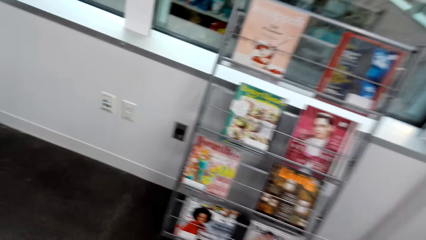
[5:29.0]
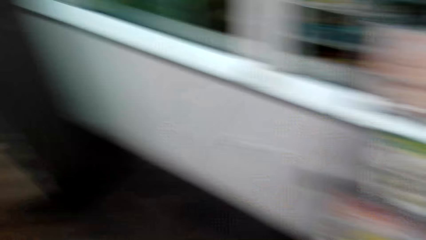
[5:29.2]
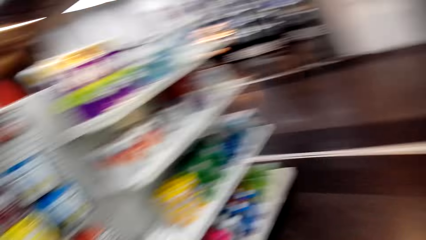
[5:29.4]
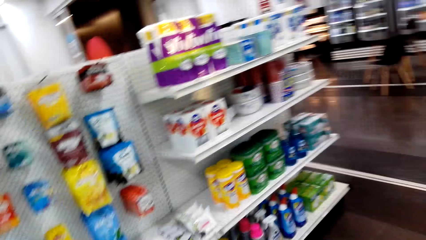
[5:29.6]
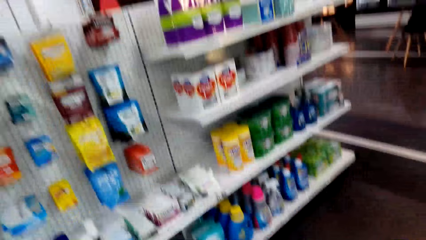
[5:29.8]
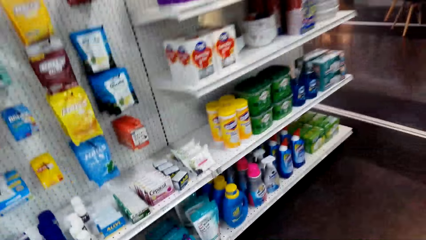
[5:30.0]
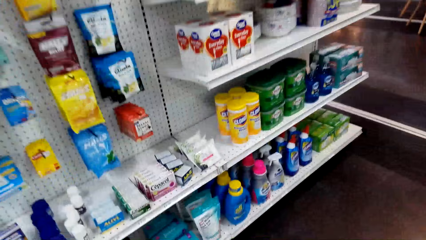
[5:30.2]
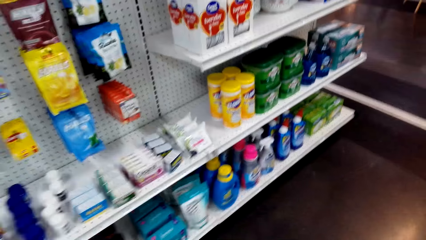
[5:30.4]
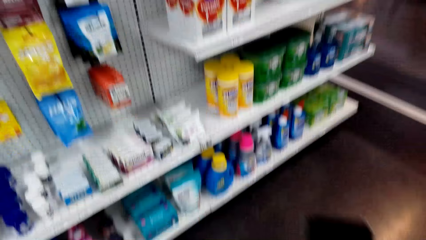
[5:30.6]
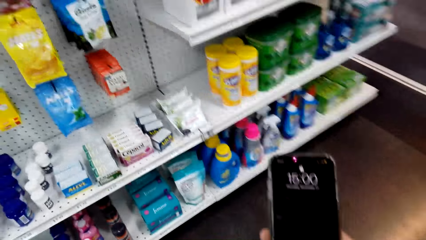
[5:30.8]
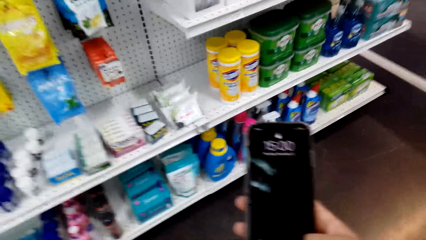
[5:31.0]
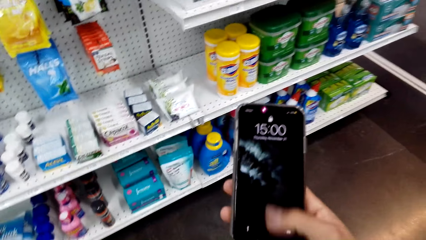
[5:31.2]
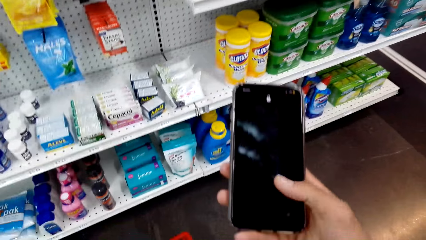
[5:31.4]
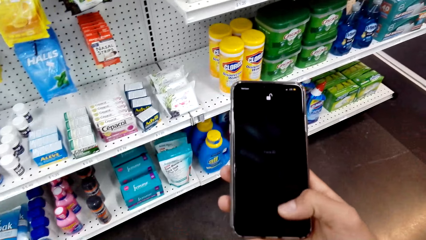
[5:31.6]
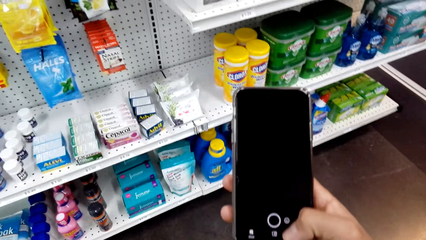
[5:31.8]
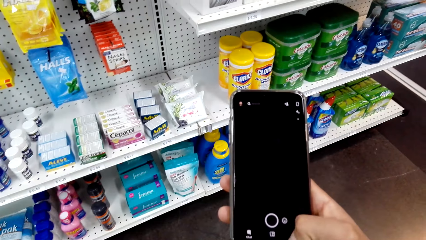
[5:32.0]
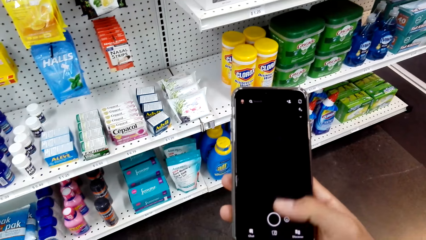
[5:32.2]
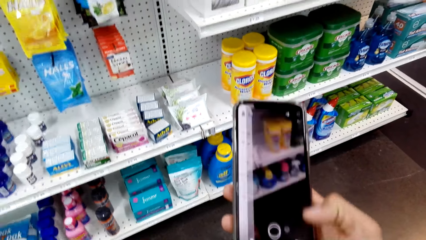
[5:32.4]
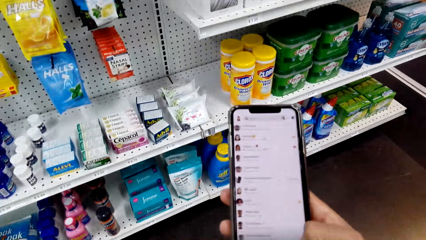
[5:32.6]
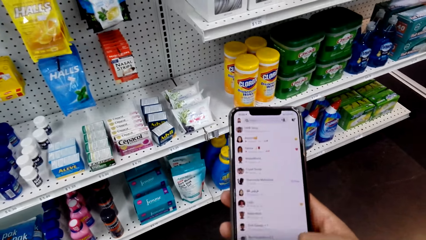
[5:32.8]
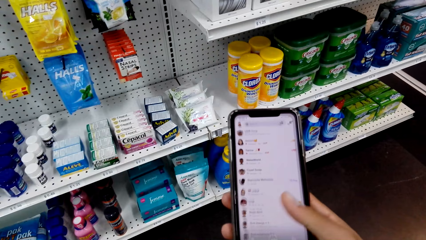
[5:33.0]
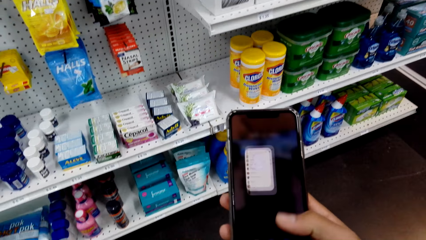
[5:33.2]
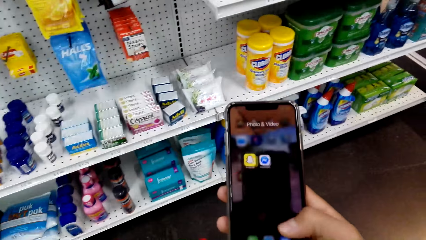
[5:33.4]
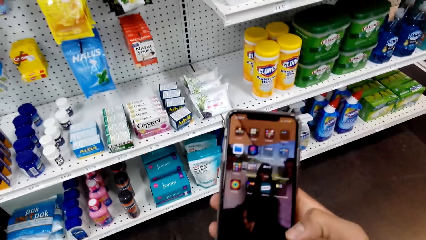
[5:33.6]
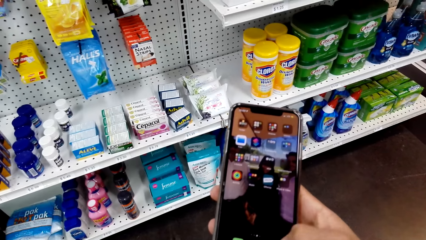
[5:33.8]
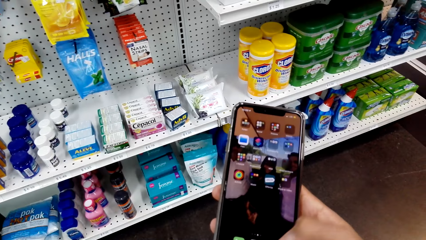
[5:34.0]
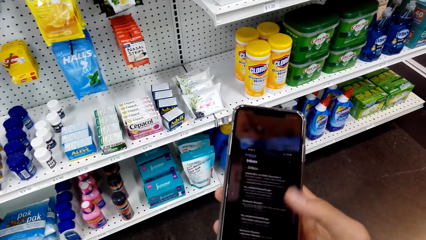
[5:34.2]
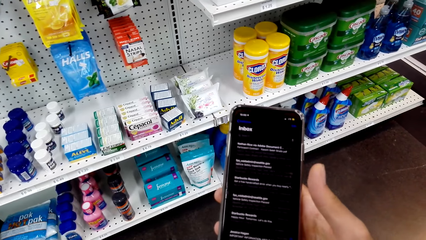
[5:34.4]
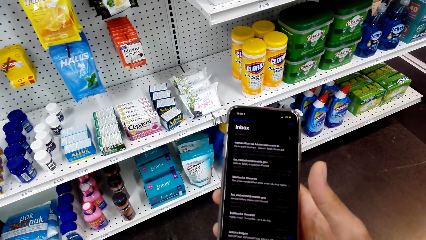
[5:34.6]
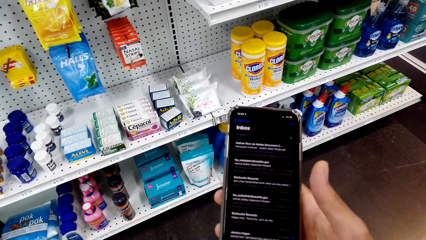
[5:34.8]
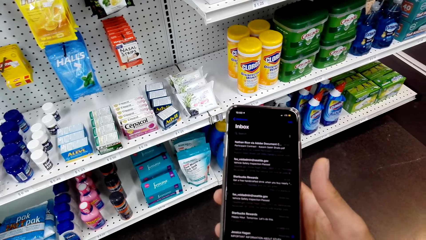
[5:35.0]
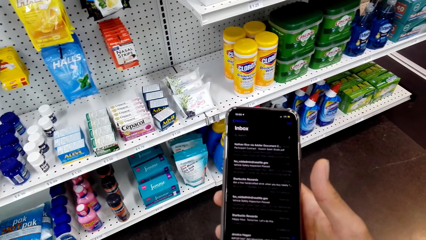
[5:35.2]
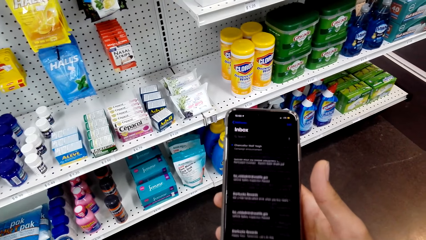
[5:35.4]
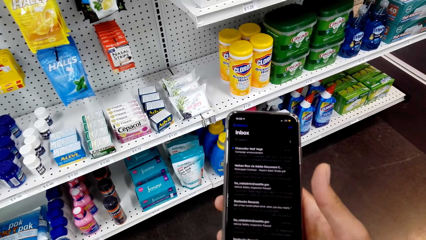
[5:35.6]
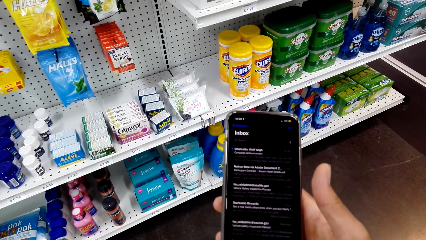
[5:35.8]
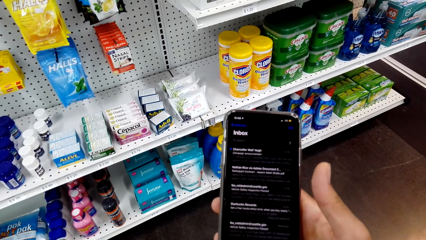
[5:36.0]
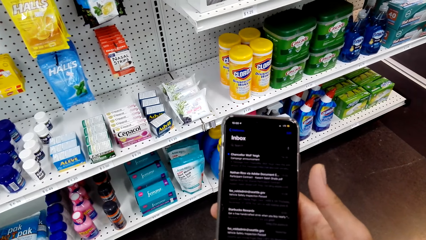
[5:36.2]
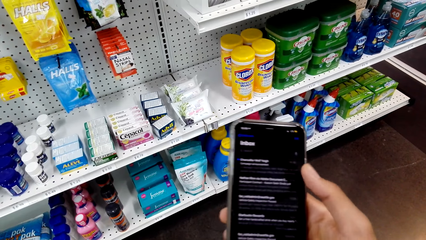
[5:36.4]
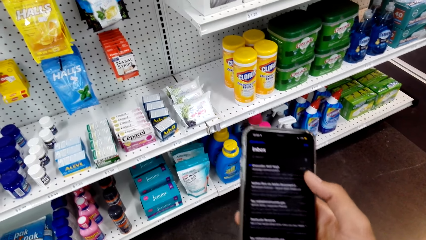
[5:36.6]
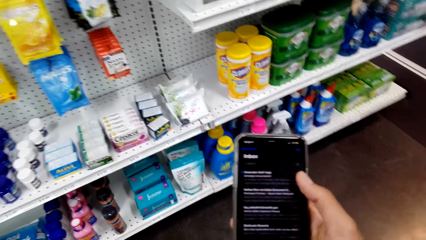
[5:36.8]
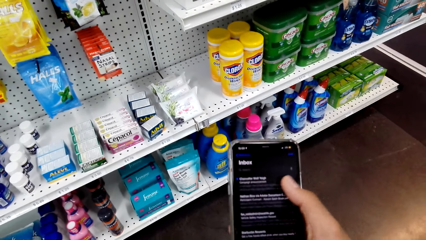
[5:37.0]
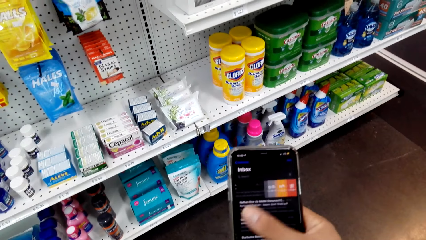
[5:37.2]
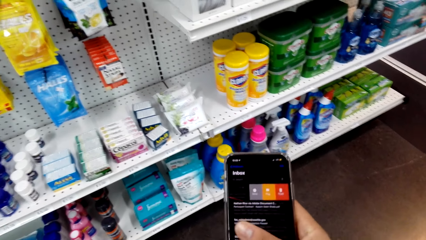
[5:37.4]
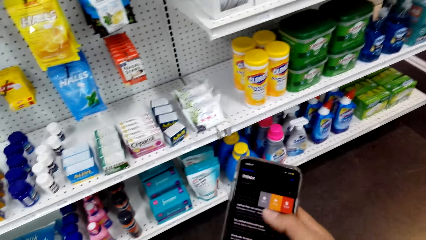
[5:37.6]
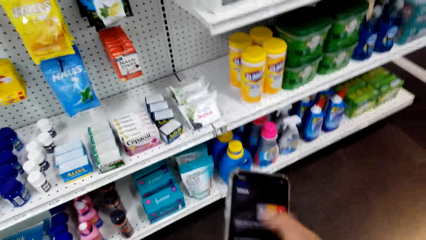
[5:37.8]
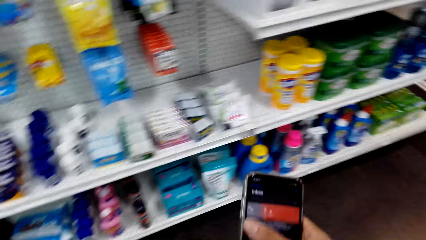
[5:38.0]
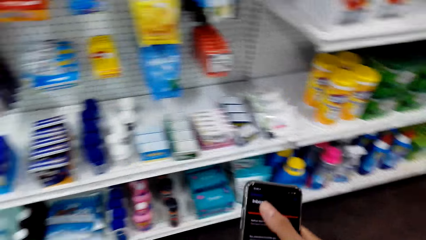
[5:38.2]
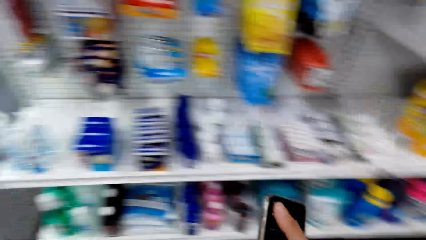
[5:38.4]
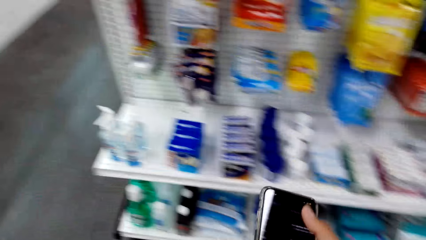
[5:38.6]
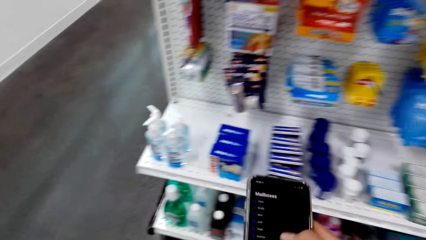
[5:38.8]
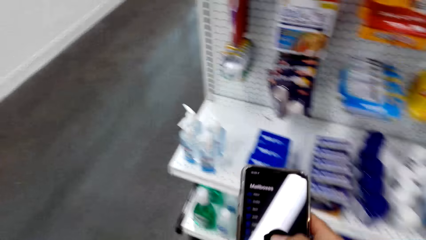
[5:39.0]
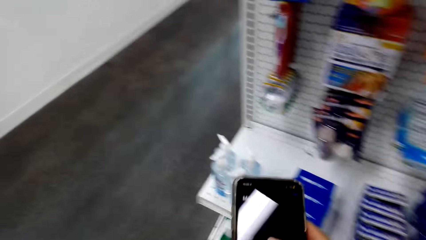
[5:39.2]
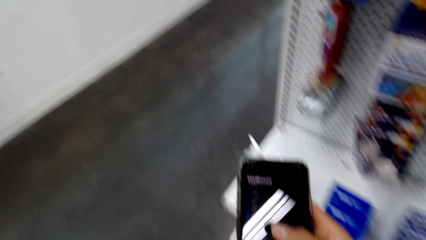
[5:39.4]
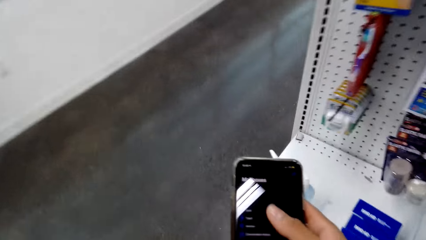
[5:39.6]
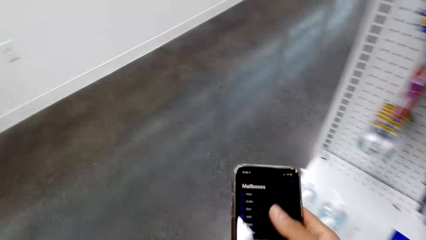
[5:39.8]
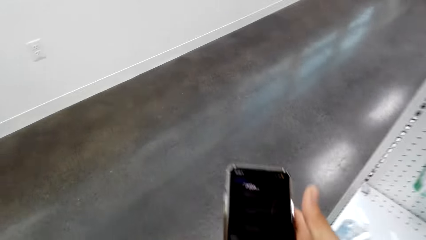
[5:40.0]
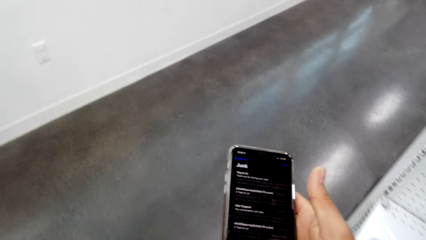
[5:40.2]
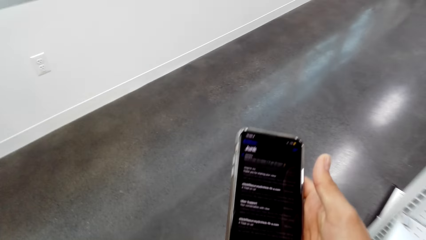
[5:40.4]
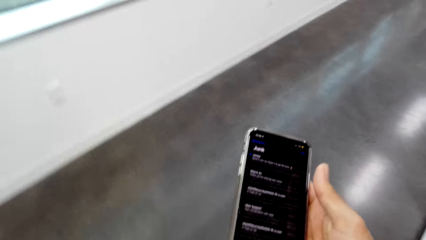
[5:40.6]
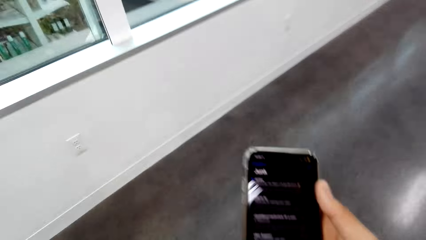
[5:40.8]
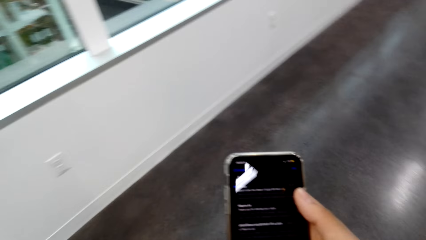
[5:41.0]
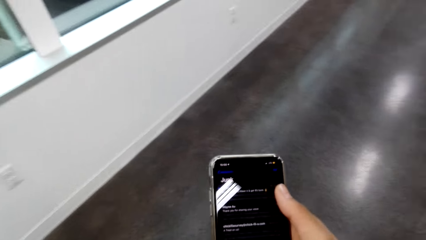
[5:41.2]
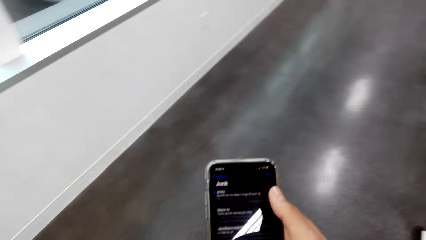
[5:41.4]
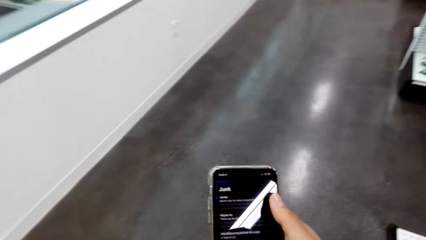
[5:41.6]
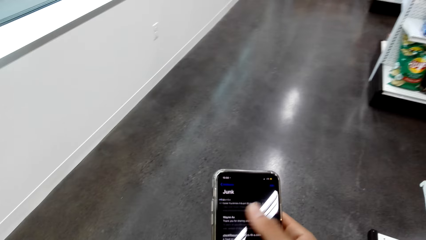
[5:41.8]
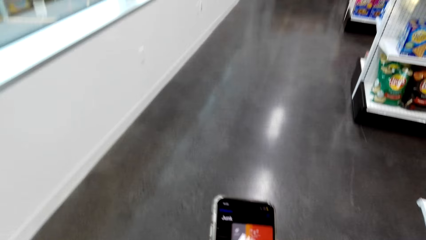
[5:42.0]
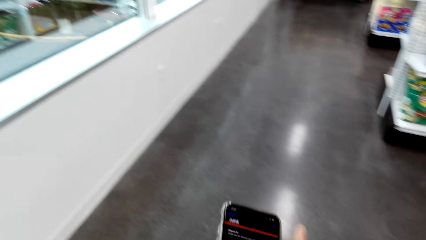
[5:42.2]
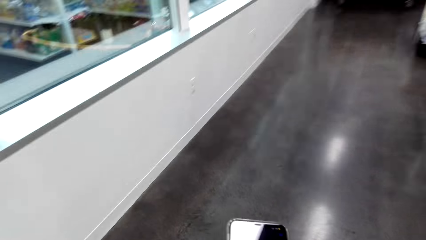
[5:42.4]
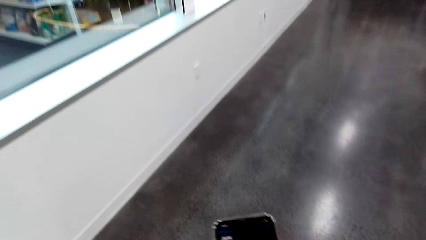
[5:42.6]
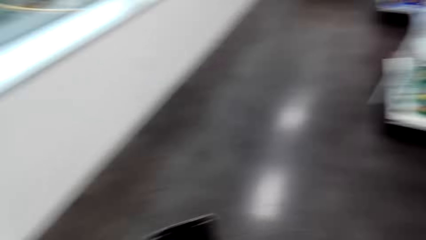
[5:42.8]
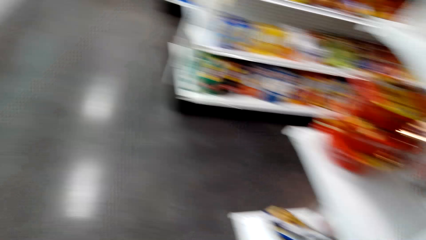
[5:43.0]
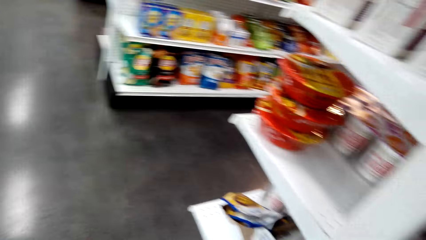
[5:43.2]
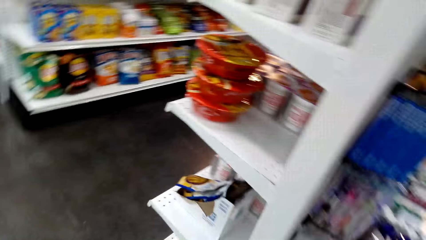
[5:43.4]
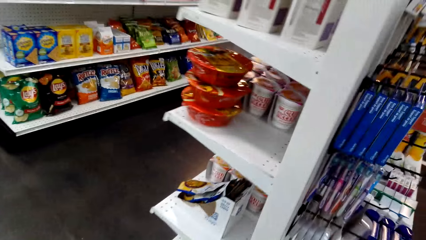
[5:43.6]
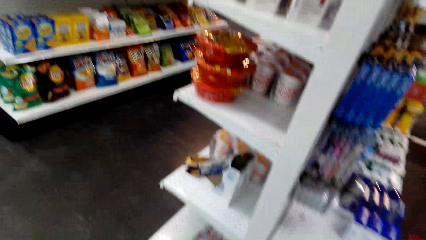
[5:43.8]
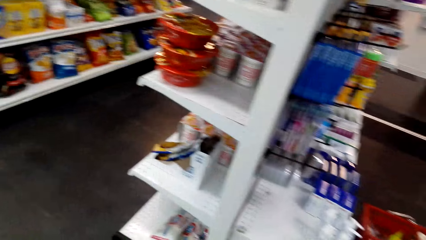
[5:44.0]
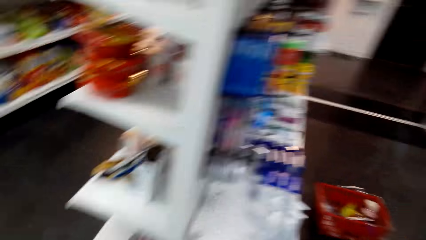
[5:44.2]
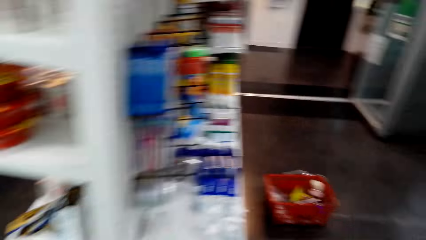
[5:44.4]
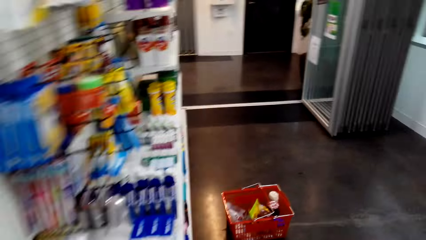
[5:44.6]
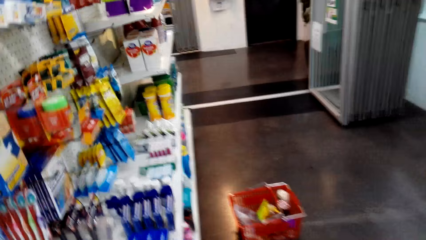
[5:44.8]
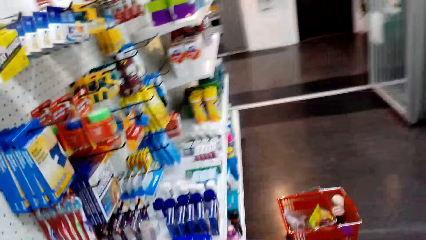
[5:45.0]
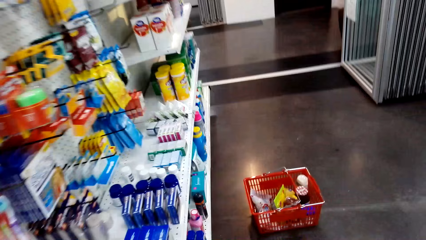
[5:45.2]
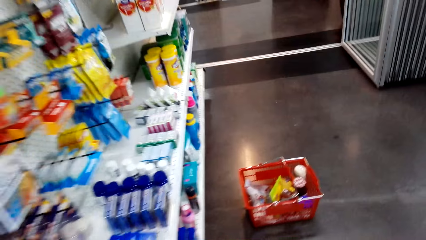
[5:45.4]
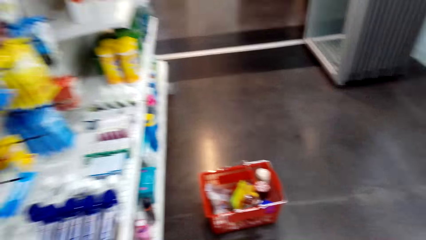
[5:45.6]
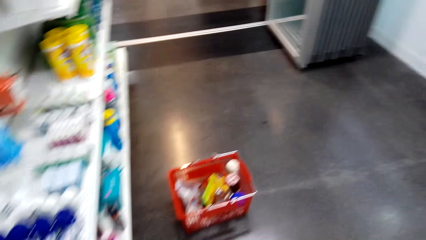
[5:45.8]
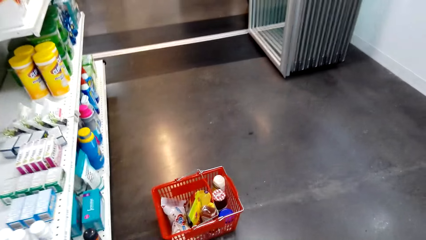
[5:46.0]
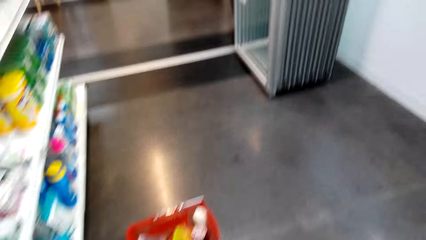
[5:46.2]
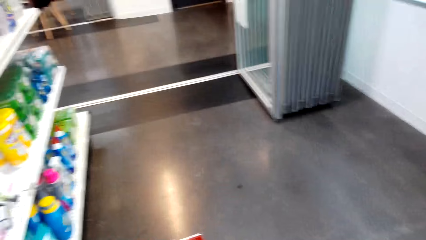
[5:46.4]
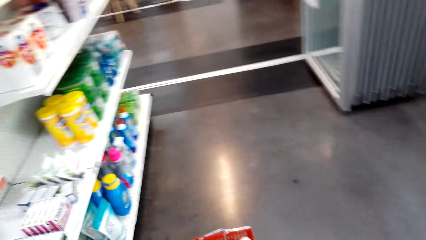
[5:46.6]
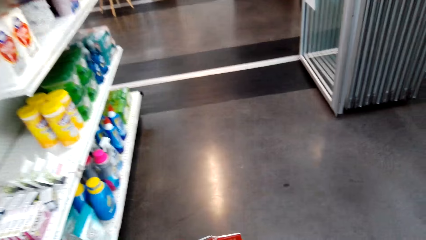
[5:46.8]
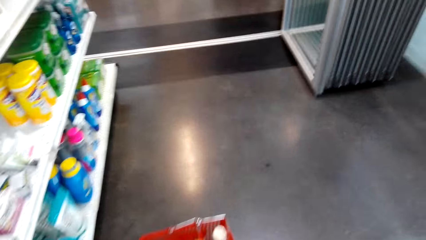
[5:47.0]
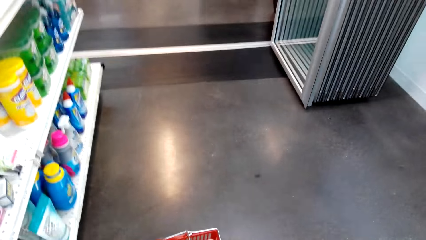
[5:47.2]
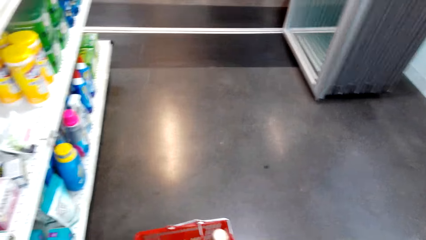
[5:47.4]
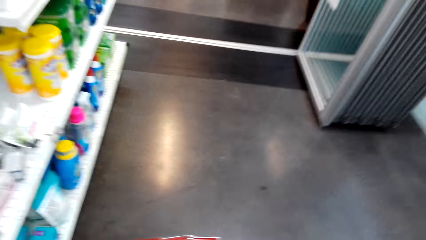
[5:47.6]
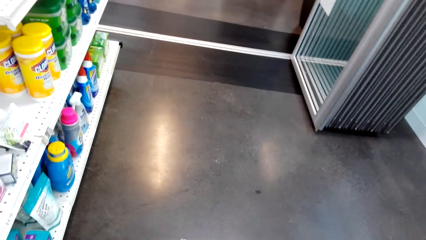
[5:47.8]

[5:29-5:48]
The camera wearer dials the phone. They walk in the supermarket.
